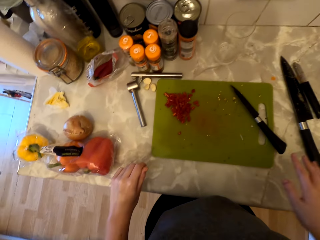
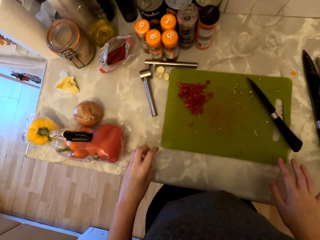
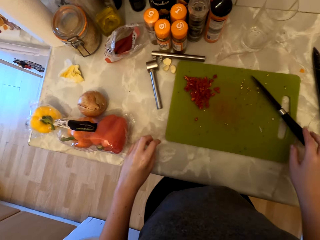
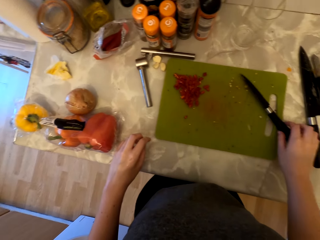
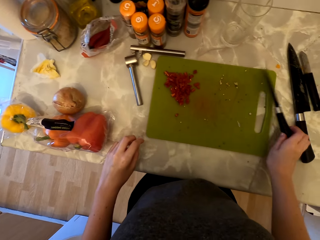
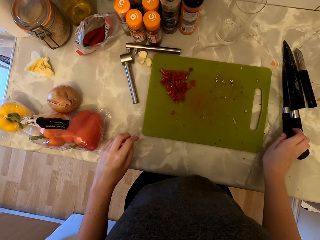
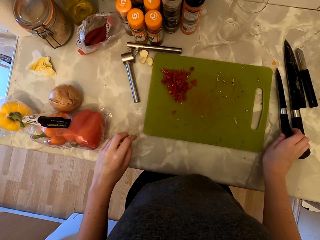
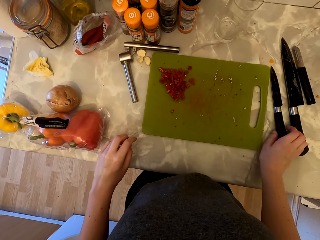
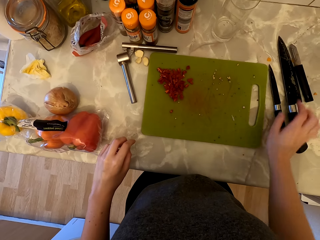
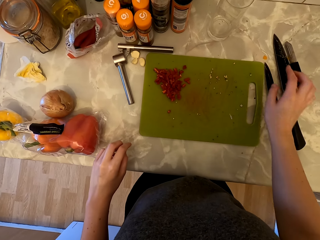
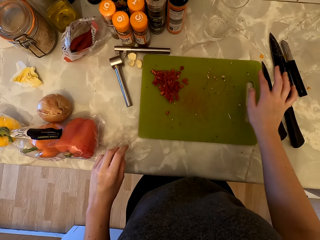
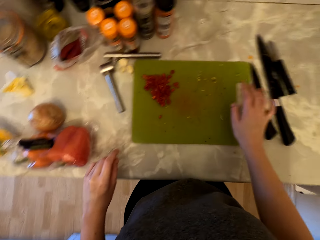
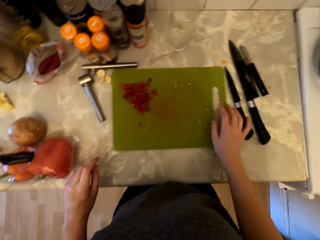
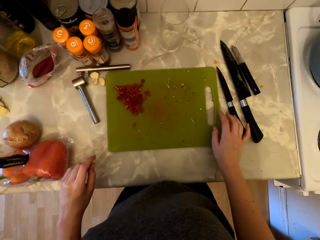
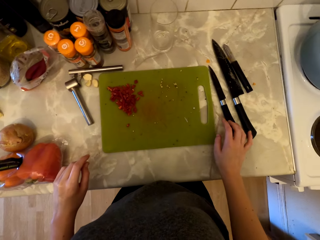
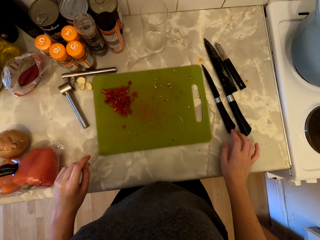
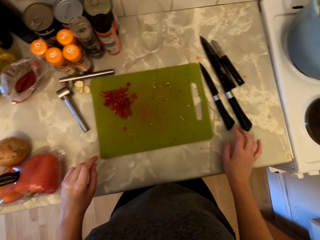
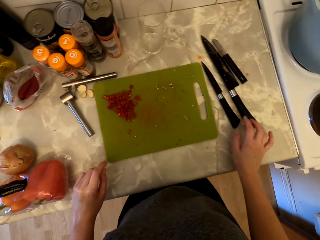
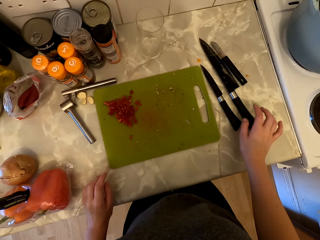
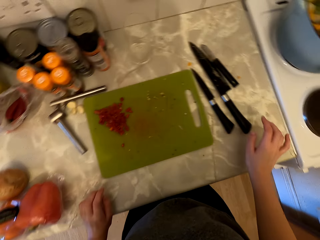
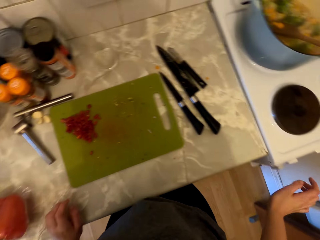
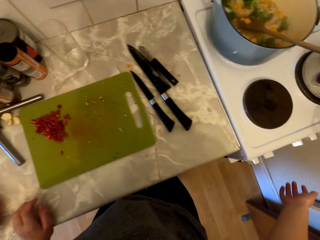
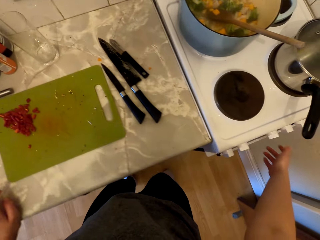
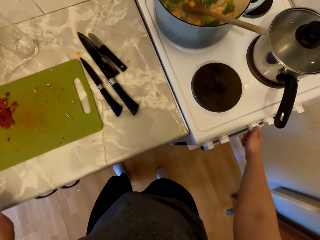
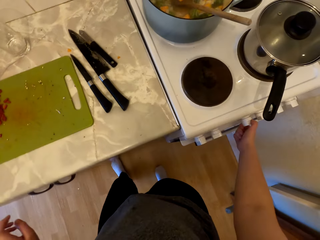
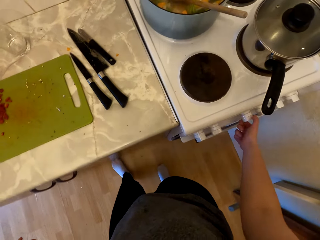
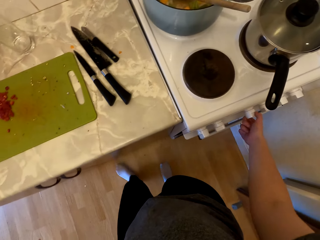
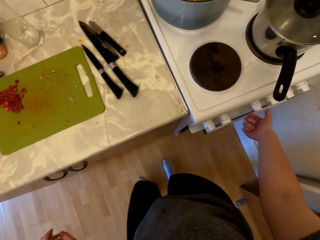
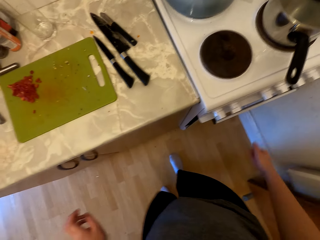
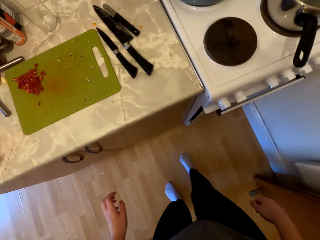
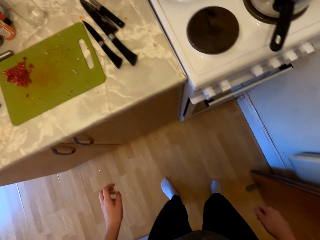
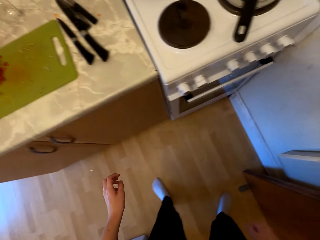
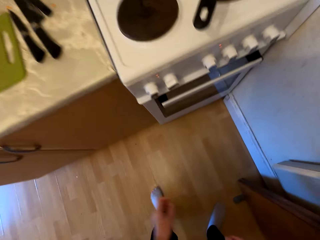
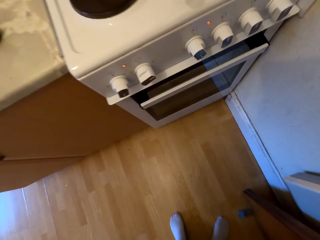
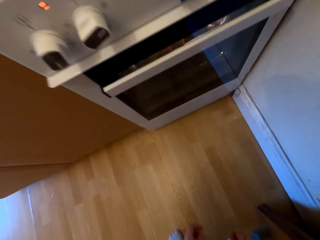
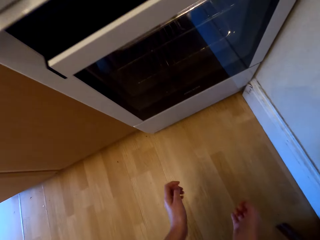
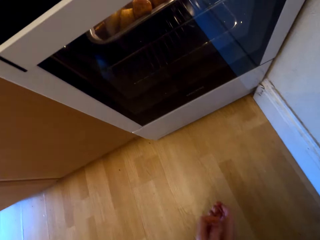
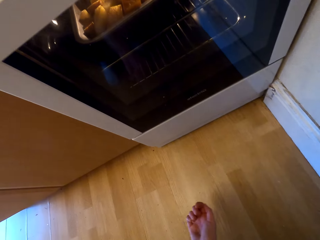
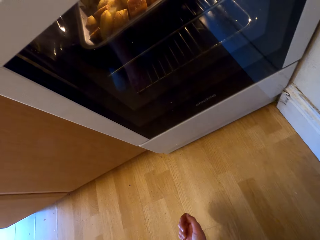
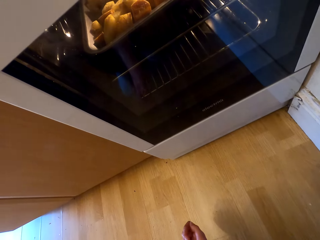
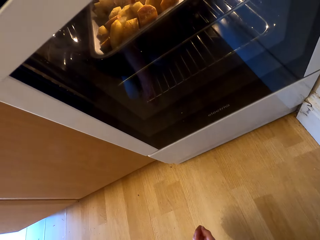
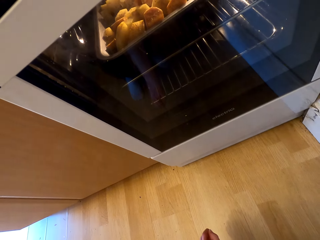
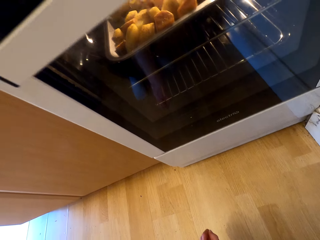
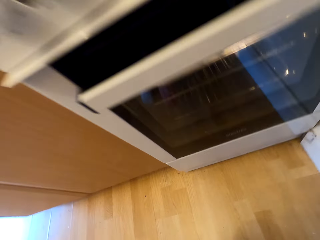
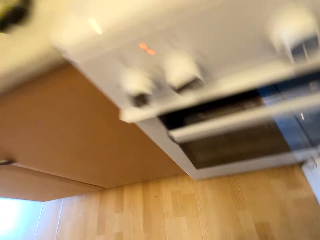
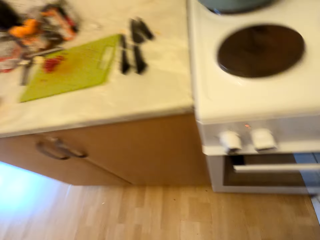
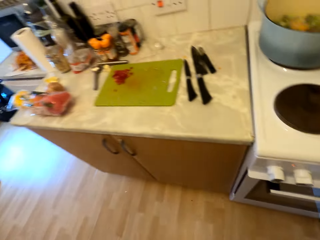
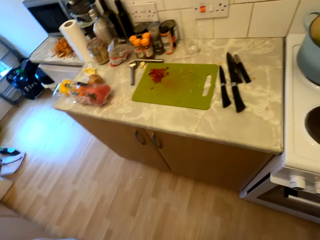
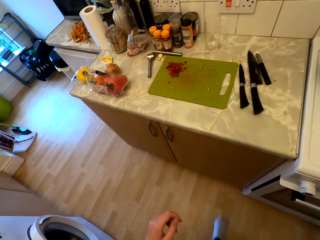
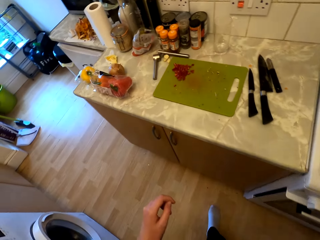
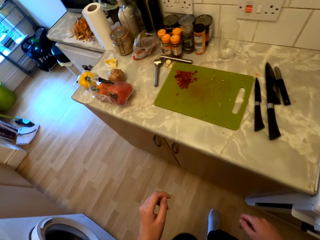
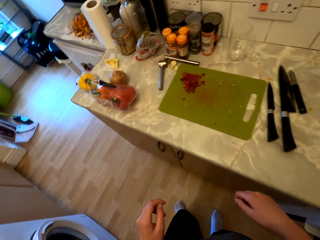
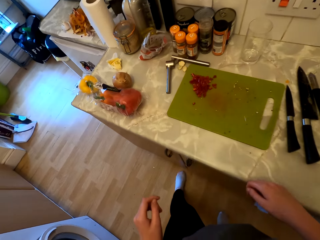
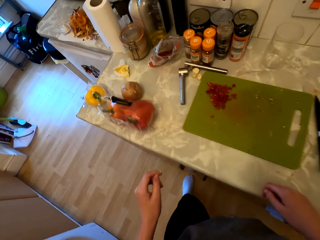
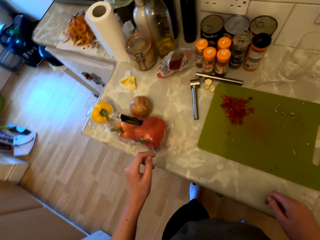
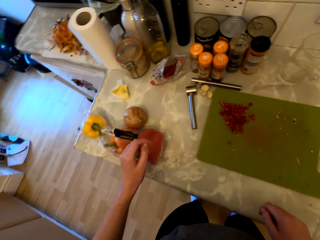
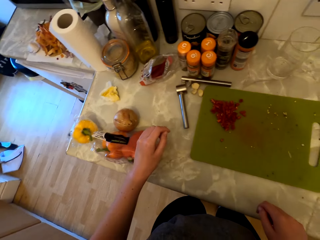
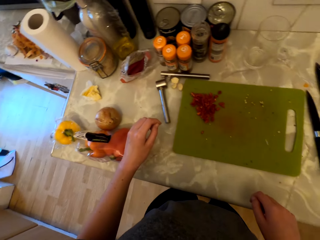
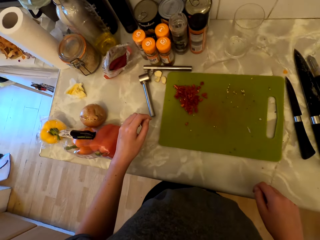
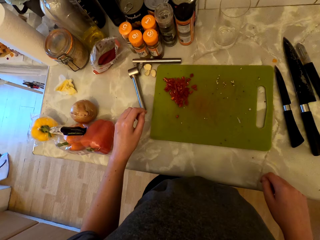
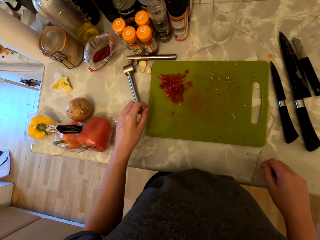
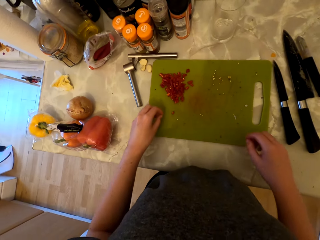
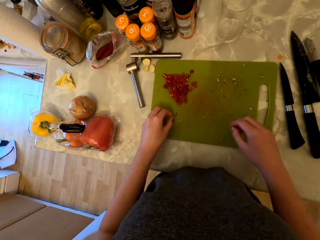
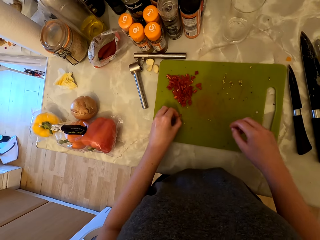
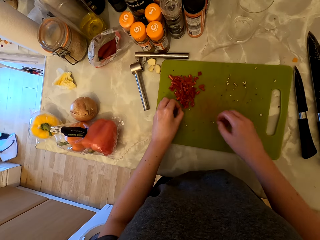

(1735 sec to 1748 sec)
The camera wearer removes the knife from the chopping board. She places the knife on the countertop. She moves her hands. She turns the gas cooker knob. She moves backwards. She bends. She looks at the oven. She checks the cooker. She stands up. She walks to the countertop.

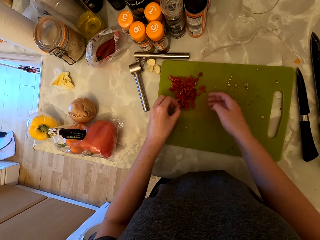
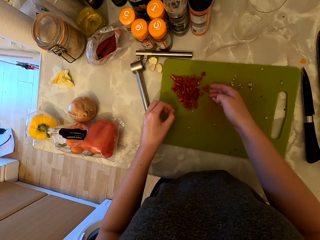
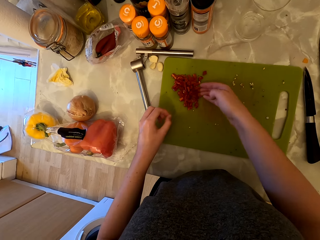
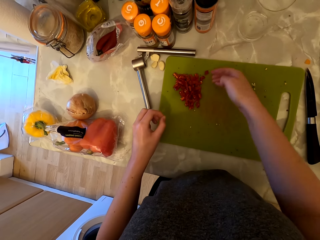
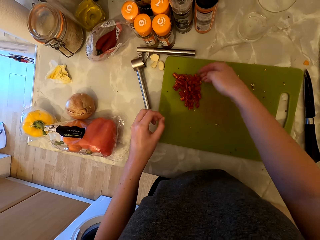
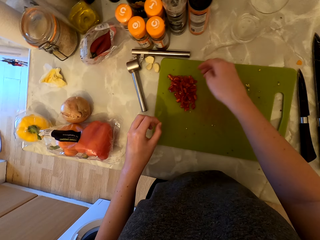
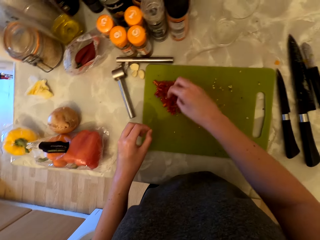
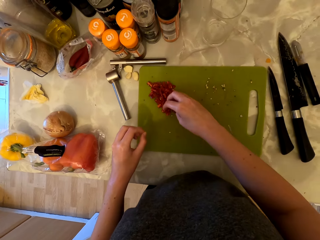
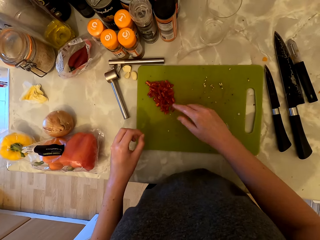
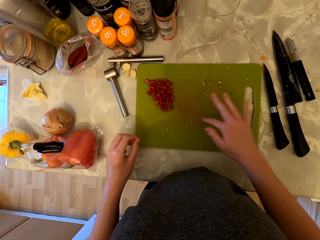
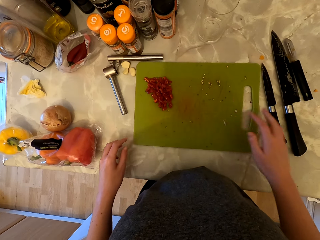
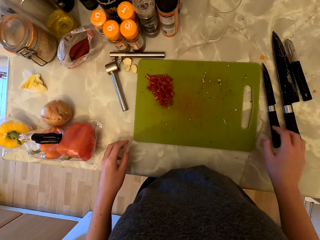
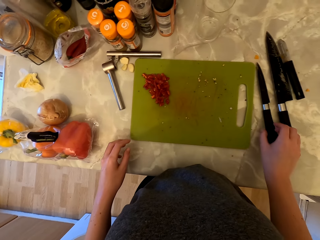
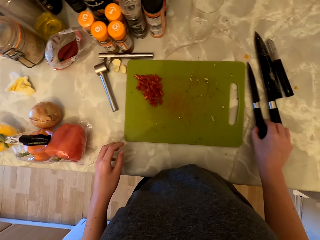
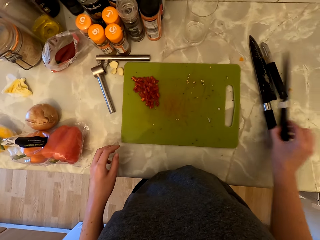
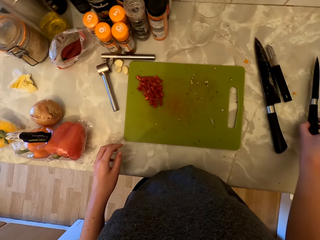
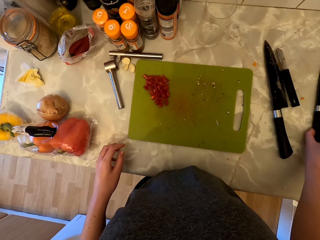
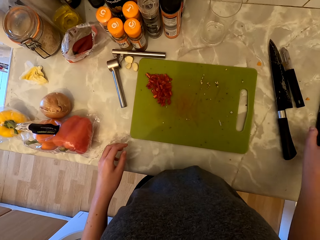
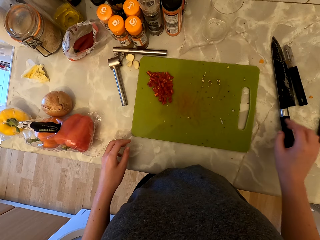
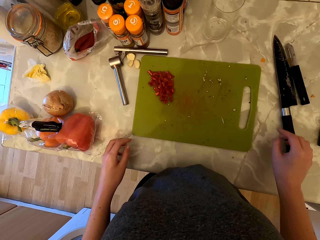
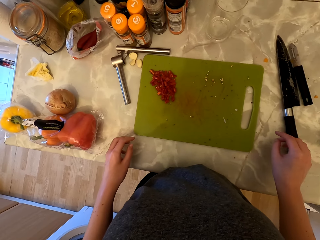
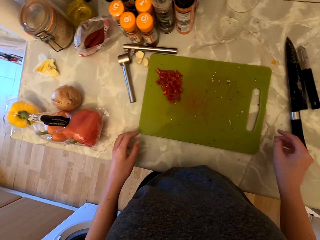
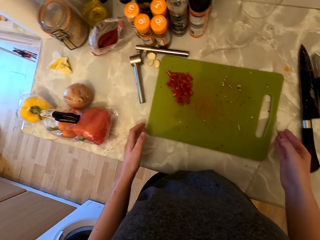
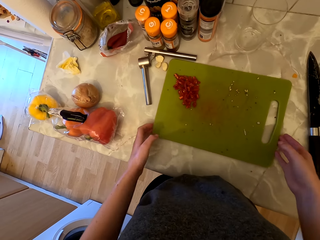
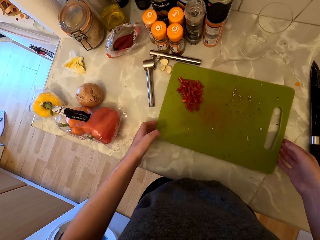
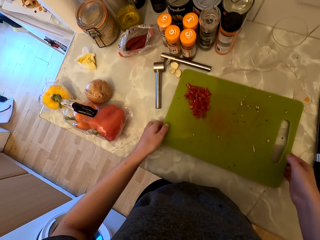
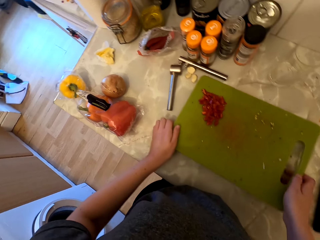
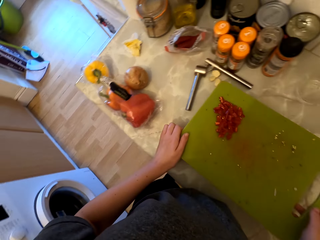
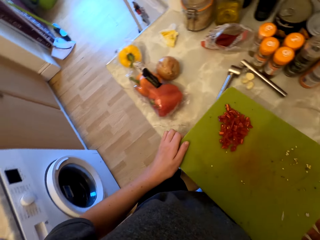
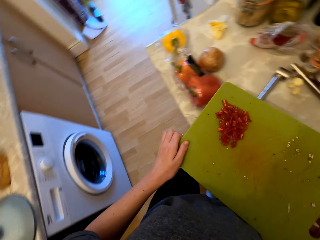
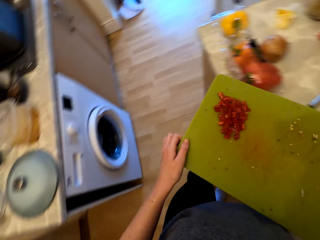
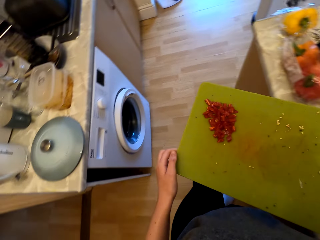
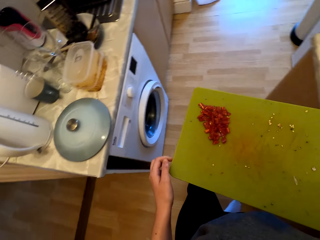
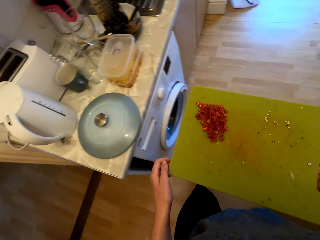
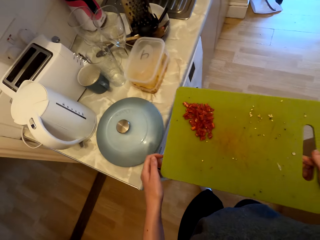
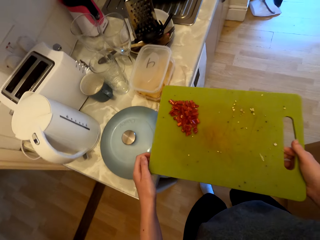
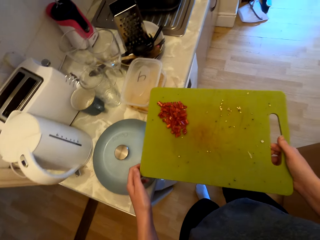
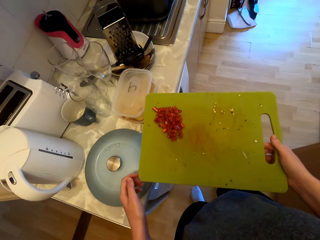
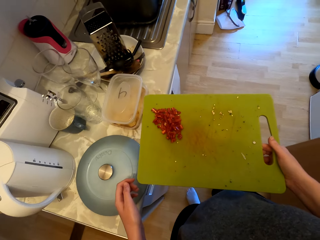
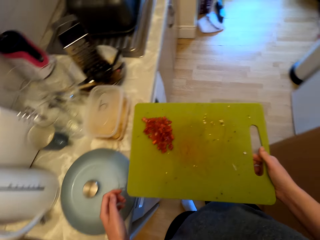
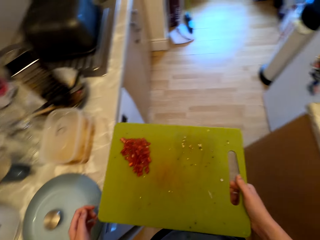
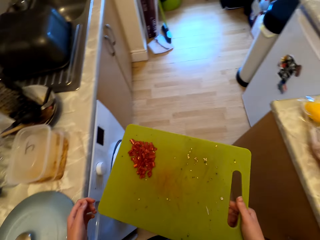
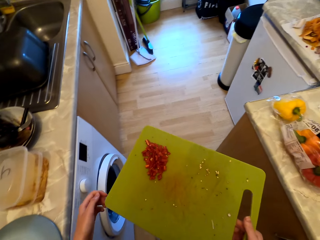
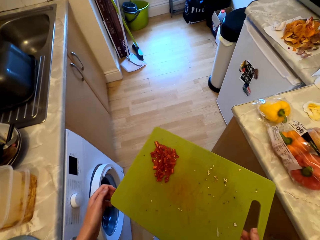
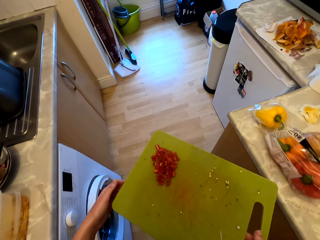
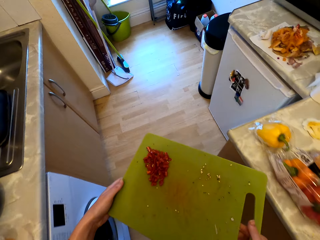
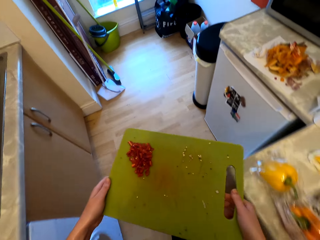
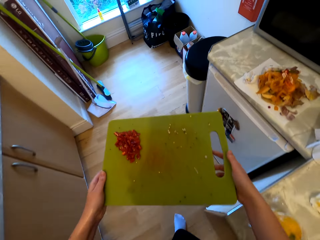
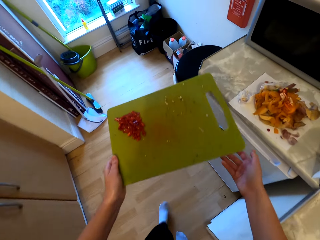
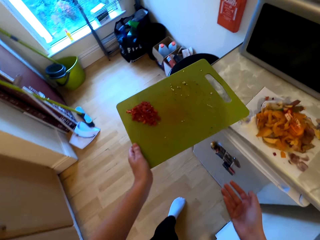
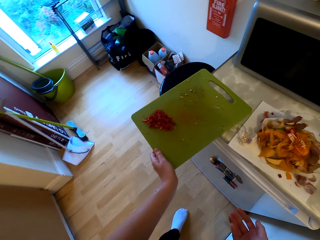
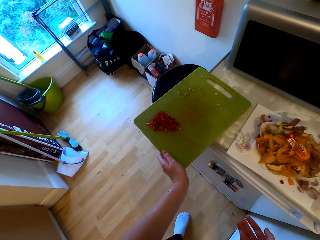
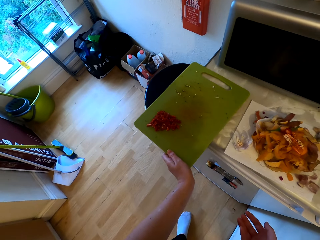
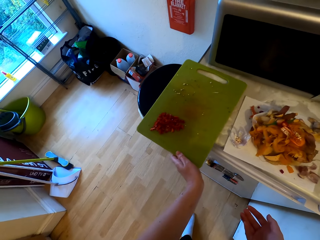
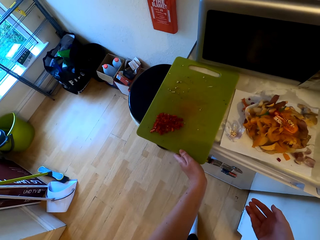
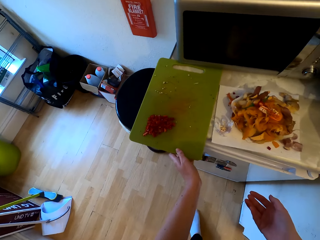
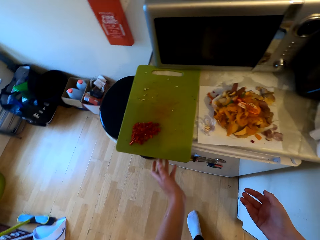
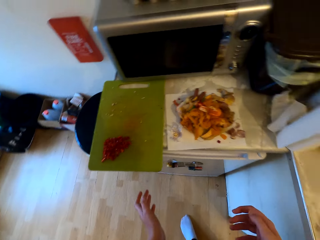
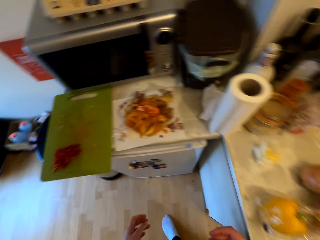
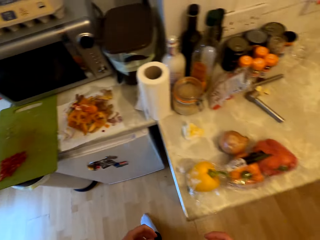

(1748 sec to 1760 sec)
The camera wearer touches the cayenne pepper. They pick up the knife and place the knife on the countertop. They pick up the chopping board from the cabinet. They walk around the kitchen. They place the chopping board on the countertop.
